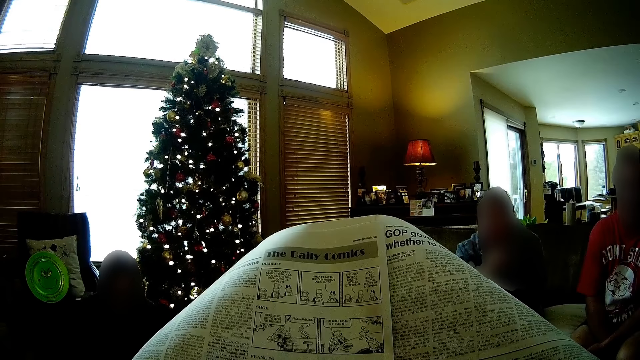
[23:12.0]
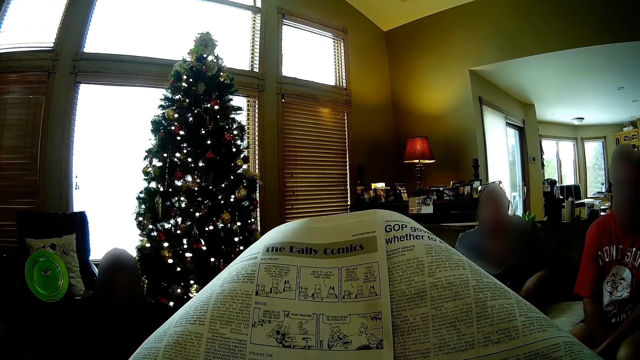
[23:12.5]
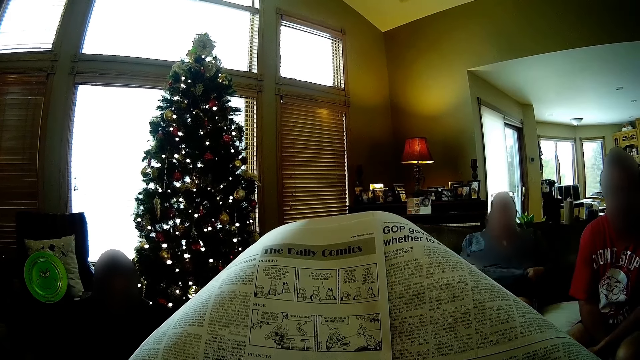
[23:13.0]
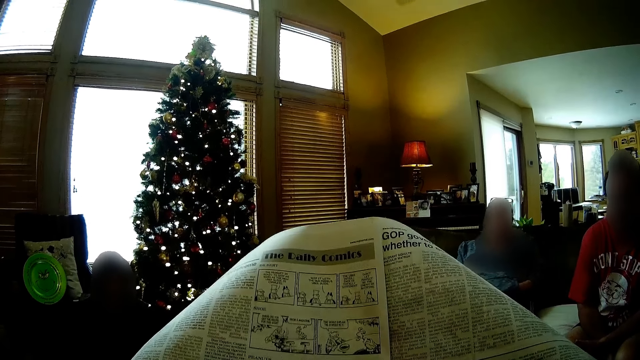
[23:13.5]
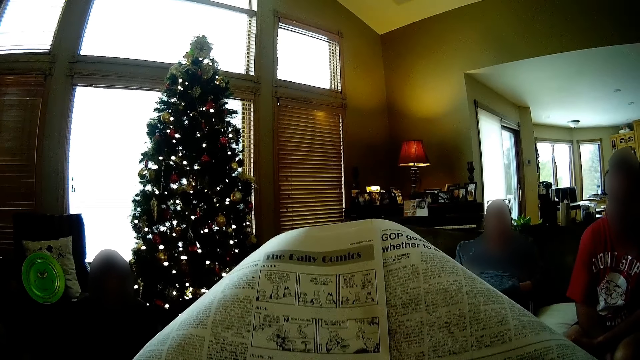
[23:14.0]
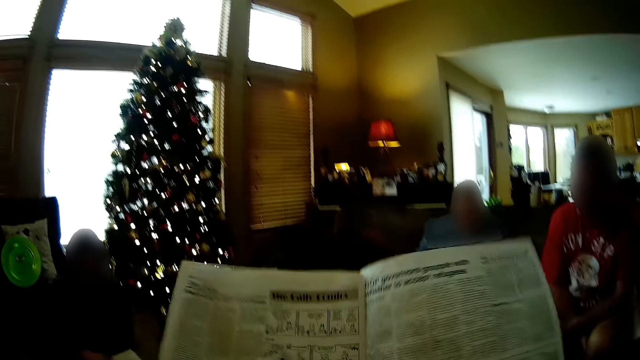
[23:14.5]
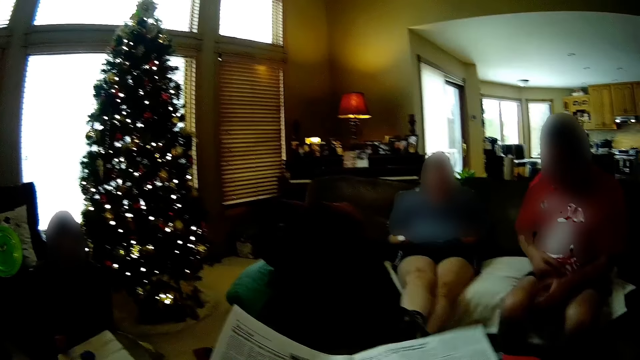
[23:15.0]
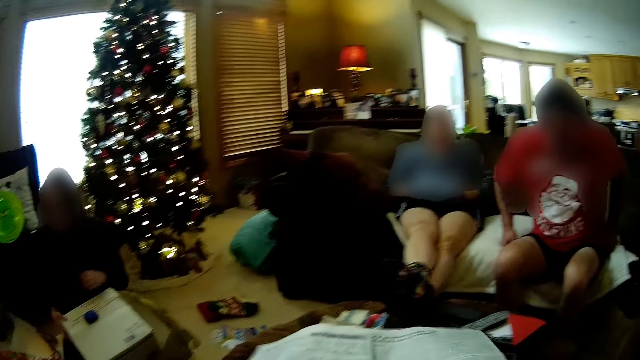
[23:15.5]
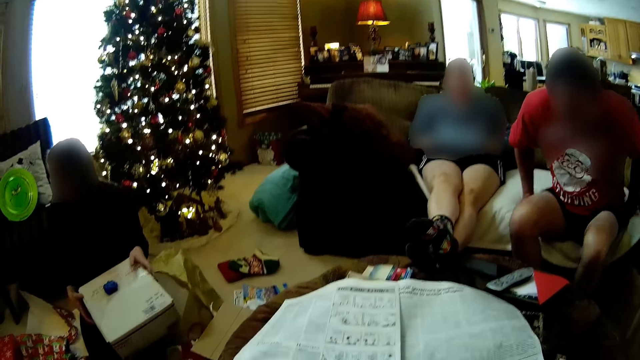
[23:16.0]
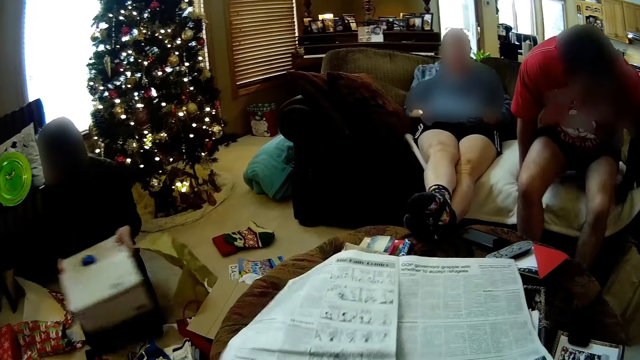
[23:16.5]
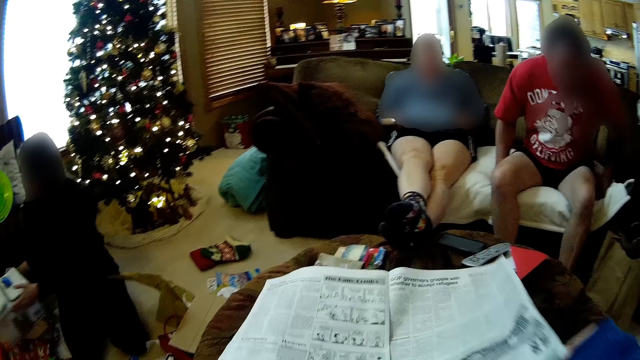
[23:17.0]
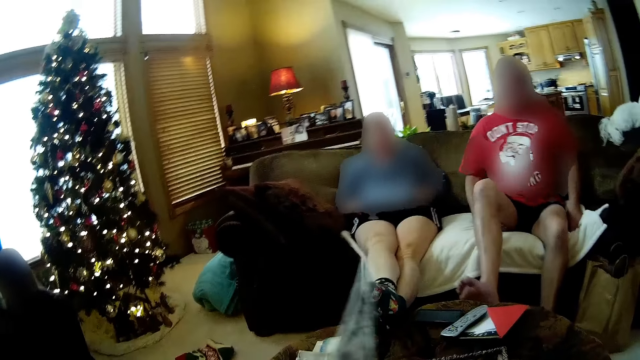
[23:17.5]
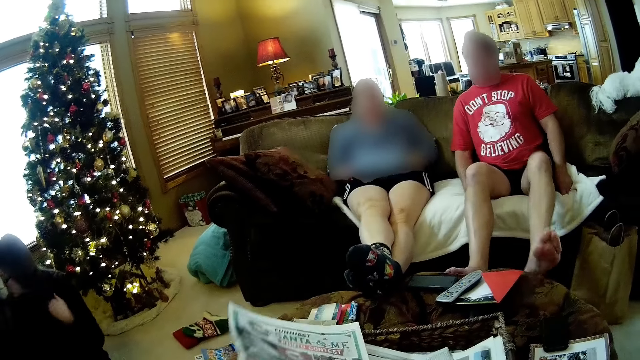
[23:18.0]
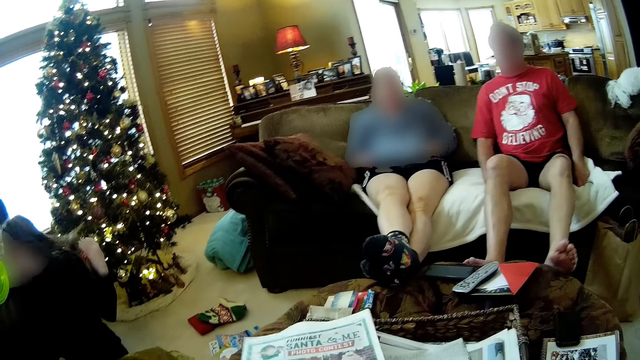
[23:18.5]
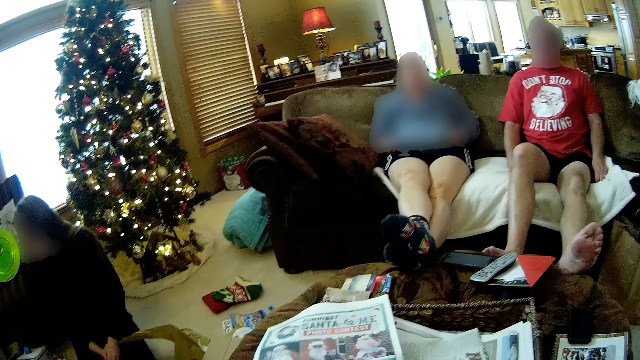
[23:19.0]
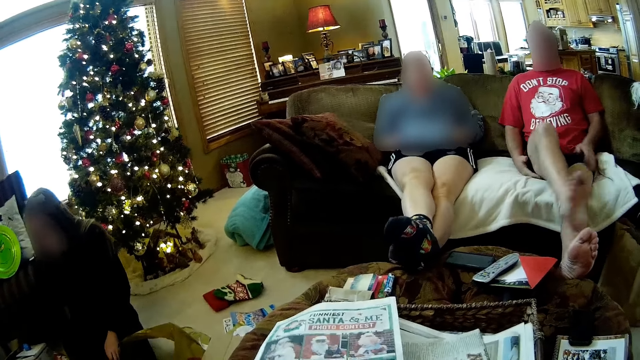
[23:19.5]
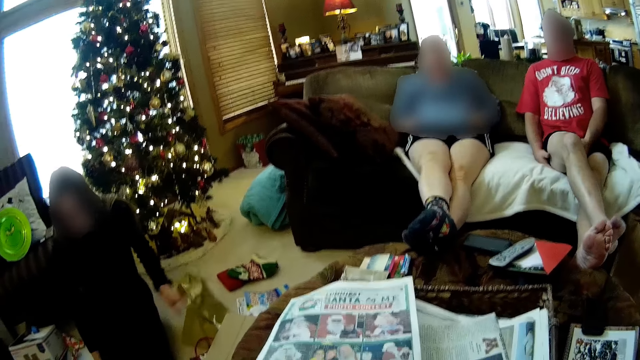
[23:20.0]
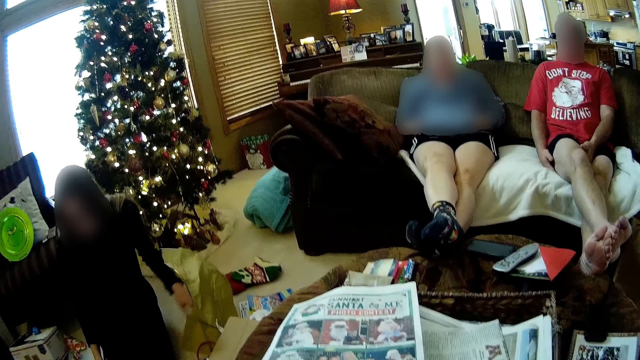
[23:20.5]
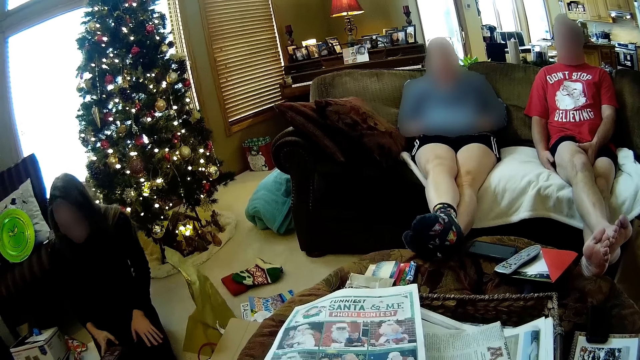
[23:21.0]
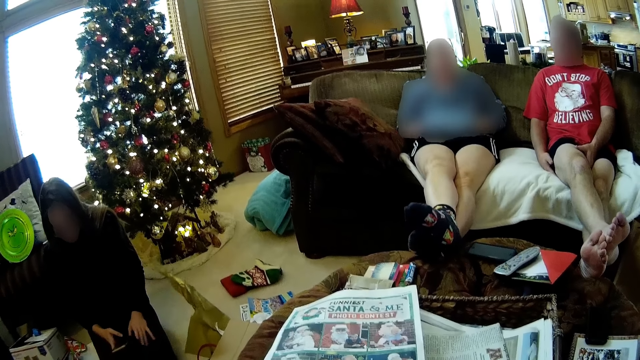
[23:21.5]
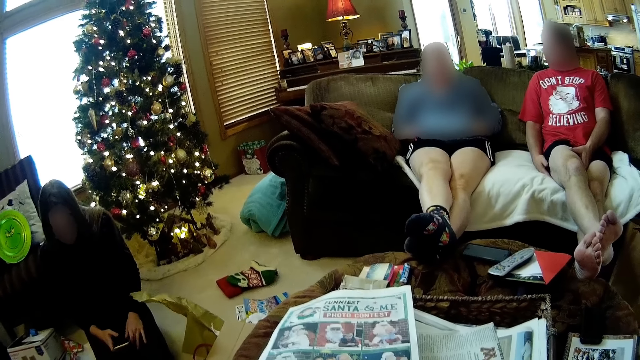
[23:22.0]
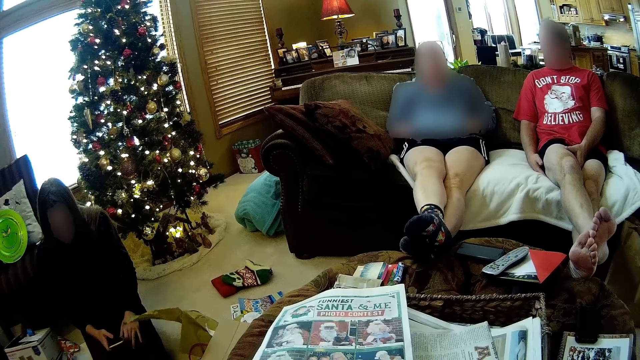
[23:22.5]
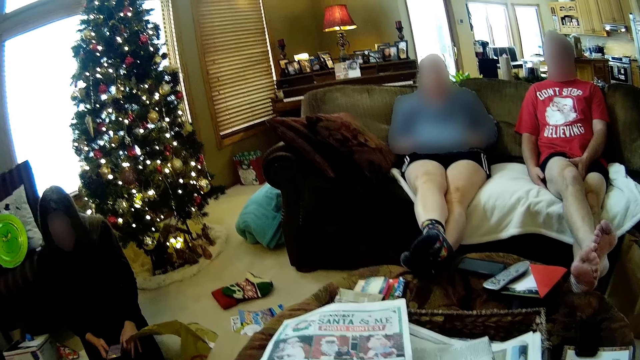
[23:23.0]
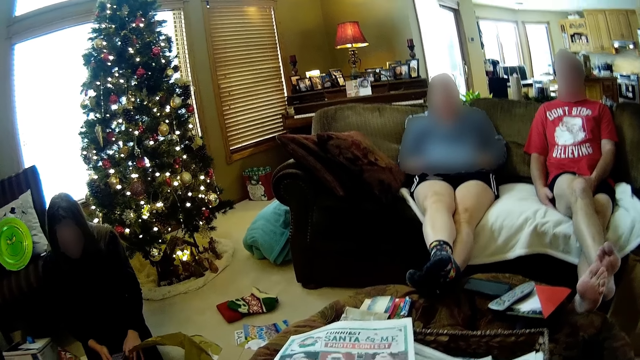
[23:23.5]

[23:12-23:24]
A lady leans back on the couch. The camera wearer drops the newspaper with both hands. A man leans back on the couch. The lady rests her legs on the table. Another woman drops a box on the floor with both hands. The man places his feet on the table.

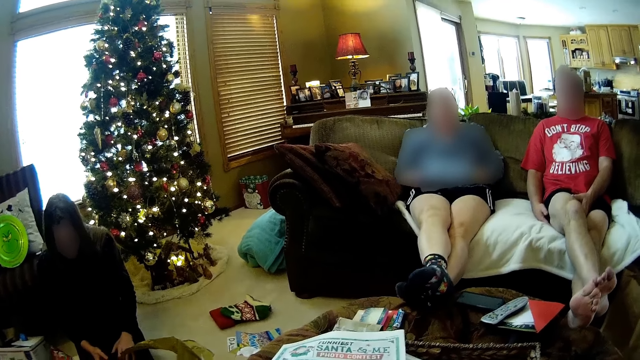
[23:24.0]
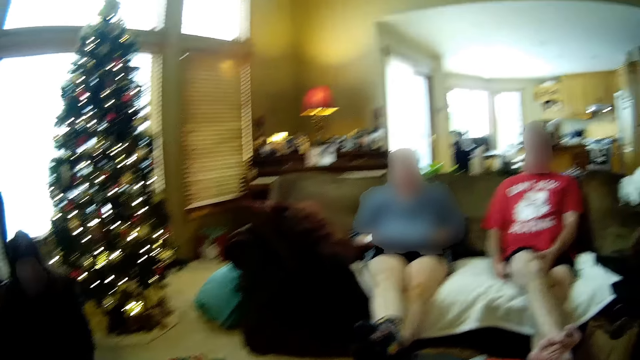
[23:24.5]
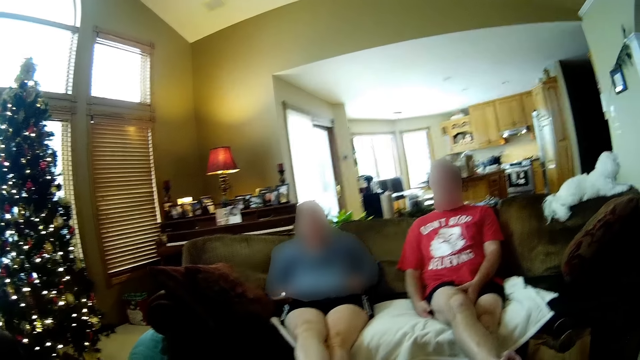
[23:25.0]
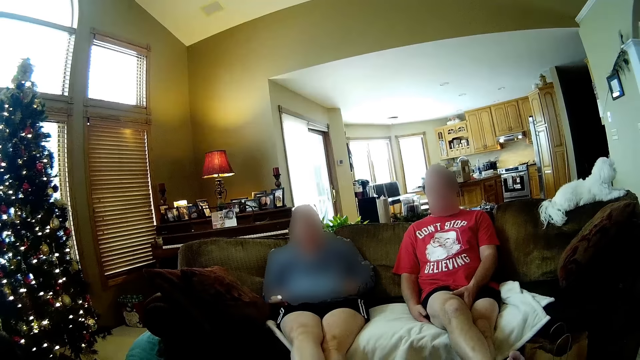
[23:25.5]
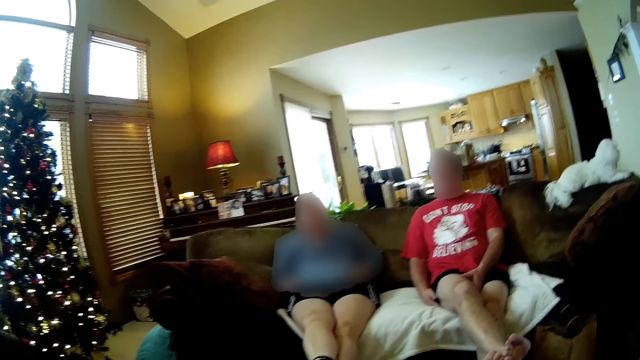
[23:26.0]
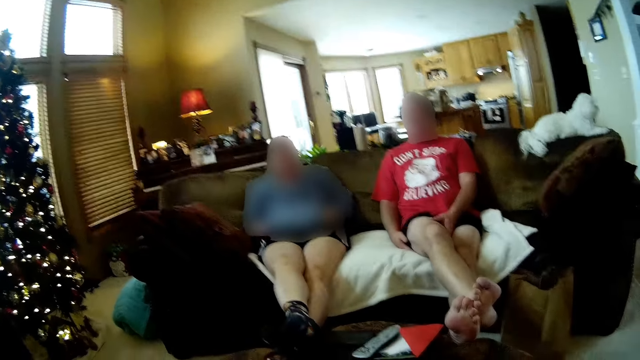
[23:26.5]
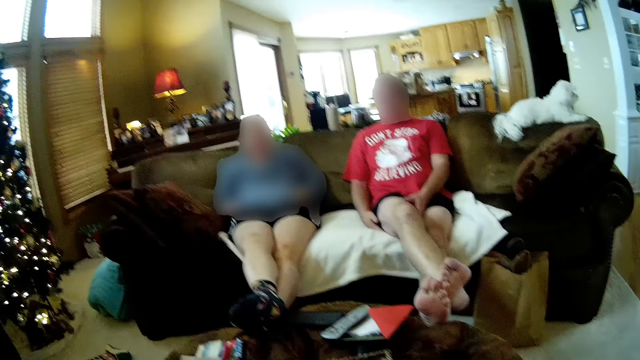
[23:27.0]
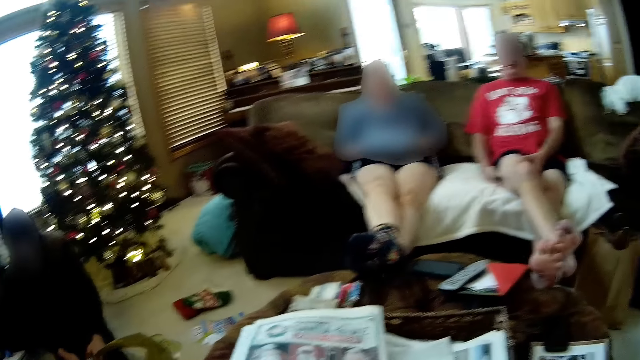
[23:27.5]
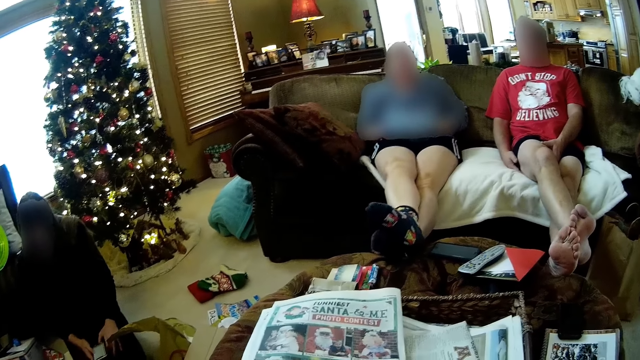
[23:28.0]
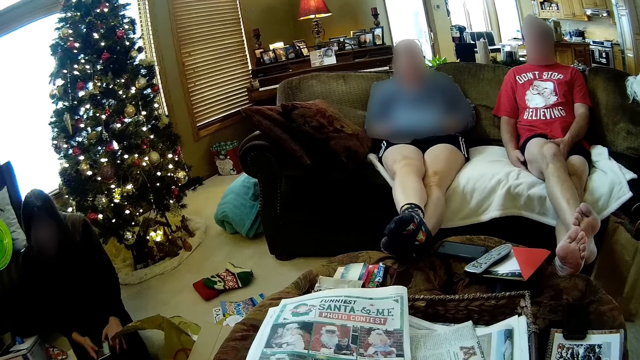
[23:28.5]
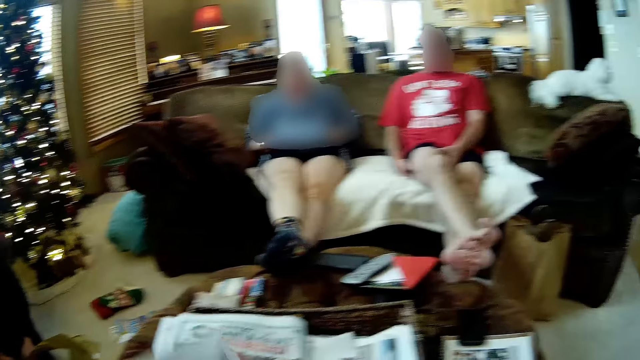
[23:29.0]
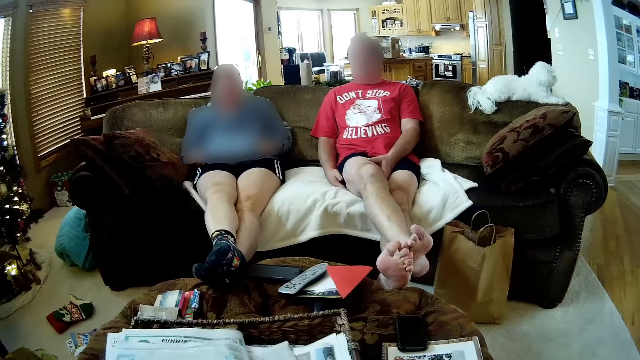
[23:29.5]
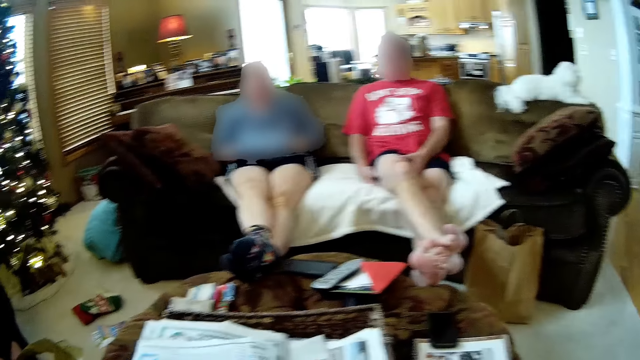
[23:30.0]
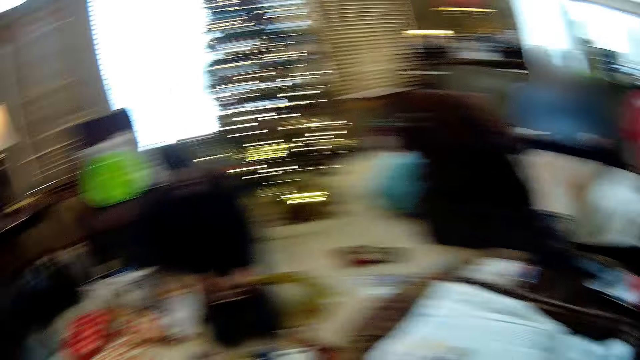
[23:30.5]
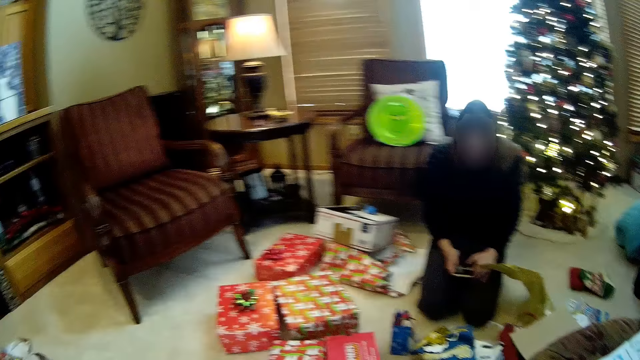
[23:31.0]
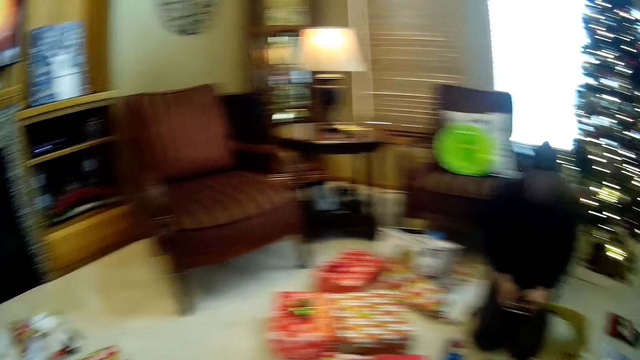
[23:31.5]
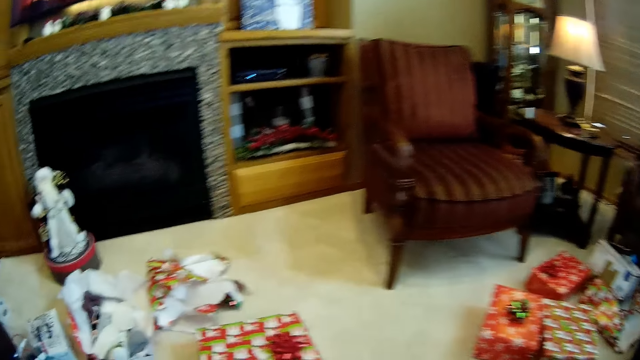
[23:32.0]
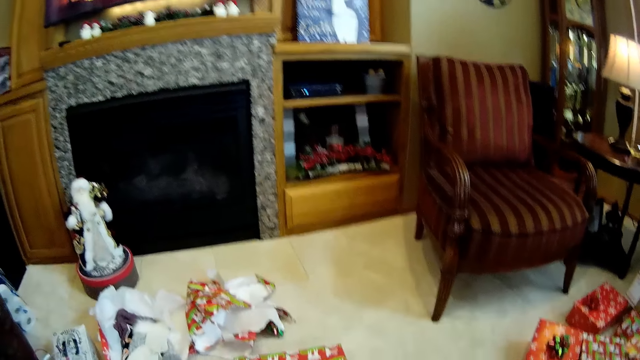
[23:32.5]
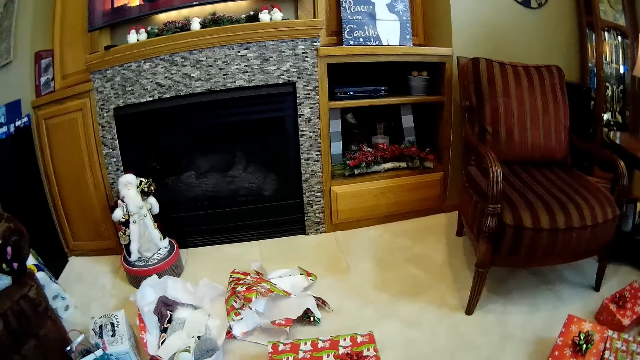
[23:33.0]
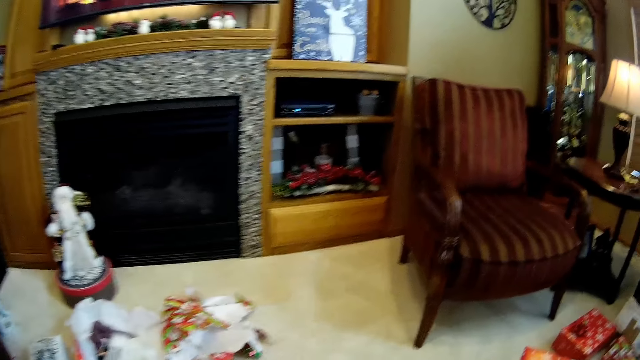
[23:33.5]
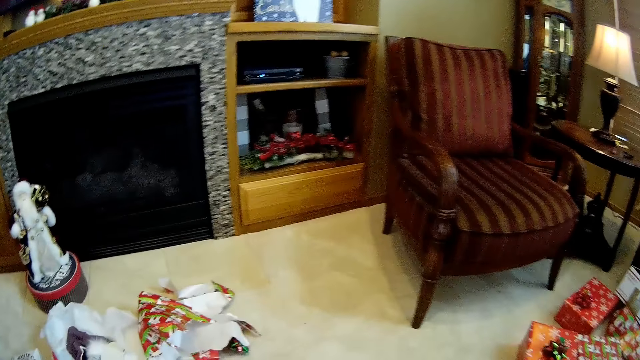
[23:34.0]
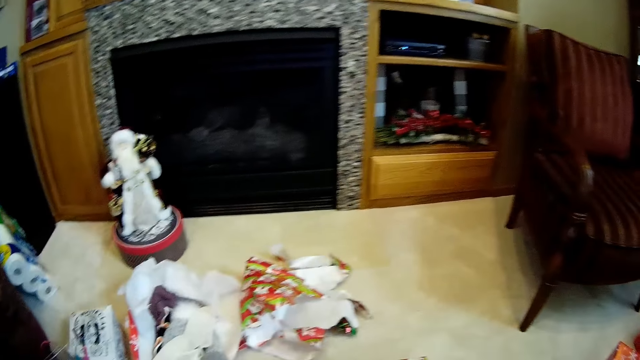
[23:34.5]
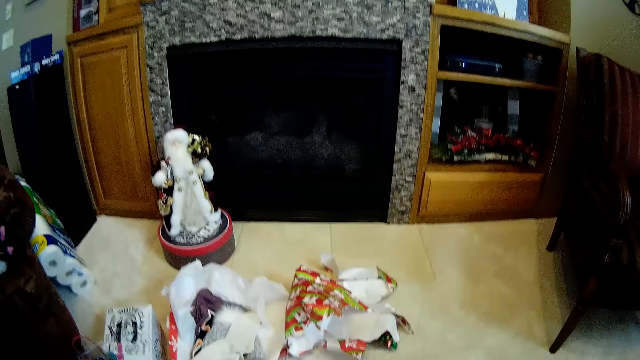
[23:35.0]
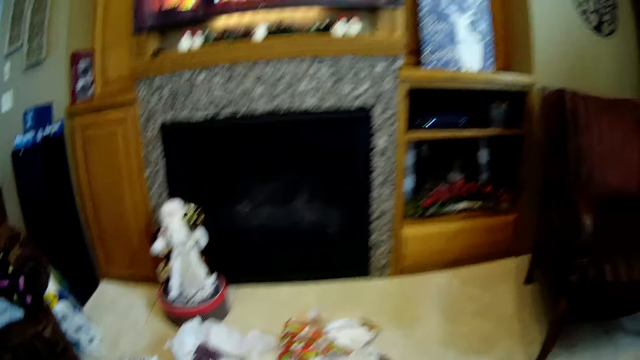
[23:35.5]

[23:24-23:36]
A woman presses a phone with both hands. The camera wearer drops the newspaper on the table with his left hand. He moves the newspaper.
